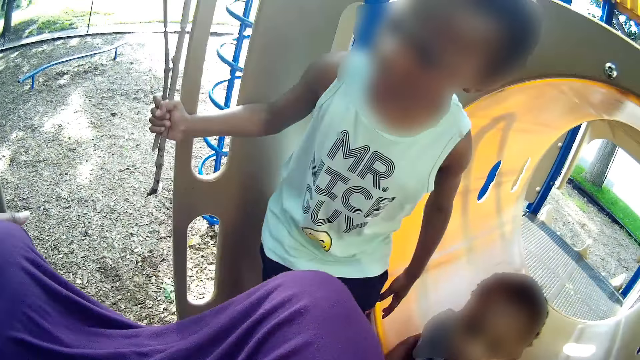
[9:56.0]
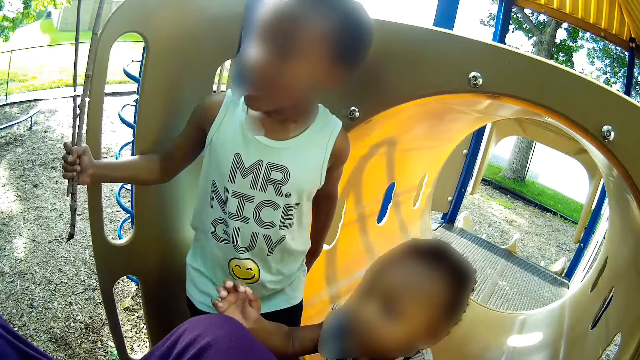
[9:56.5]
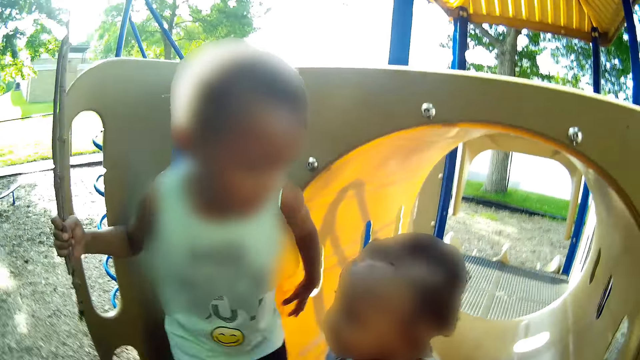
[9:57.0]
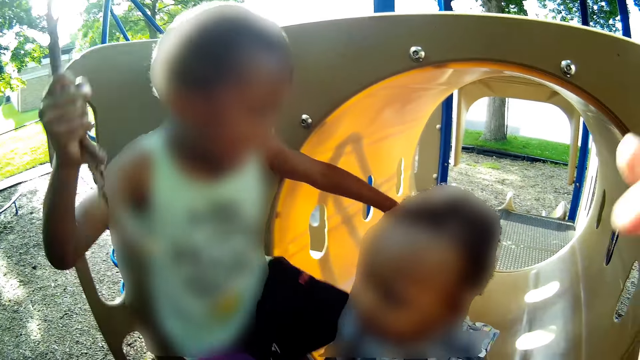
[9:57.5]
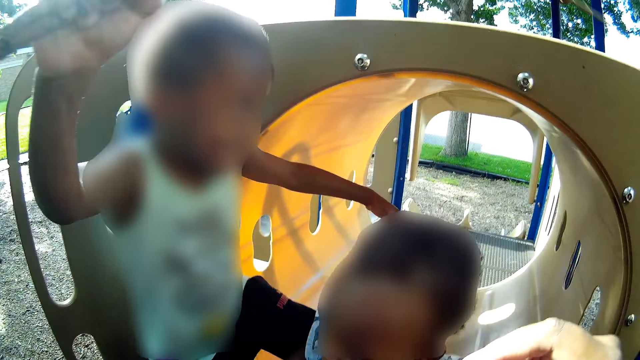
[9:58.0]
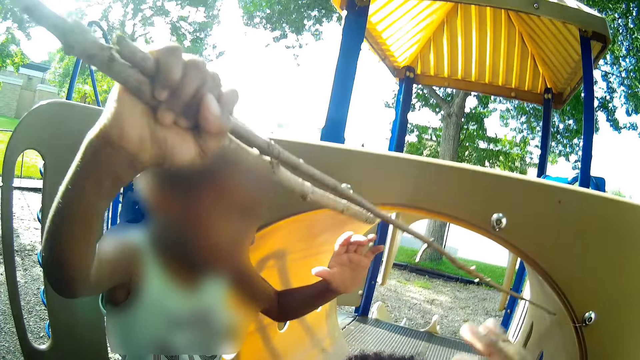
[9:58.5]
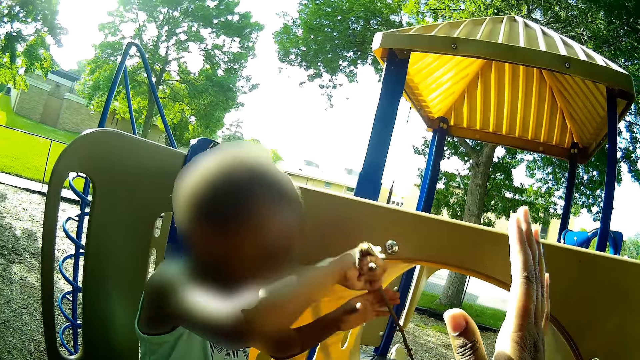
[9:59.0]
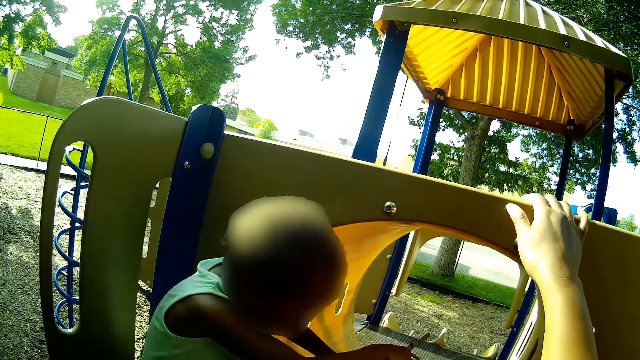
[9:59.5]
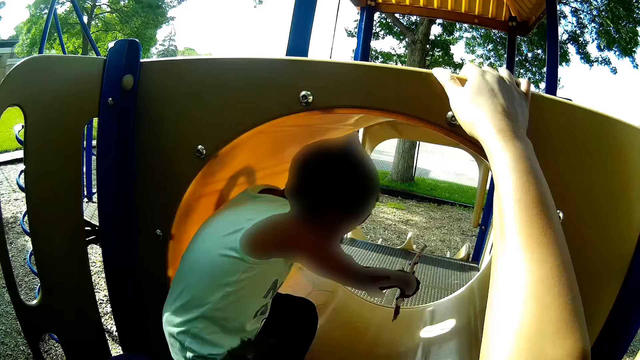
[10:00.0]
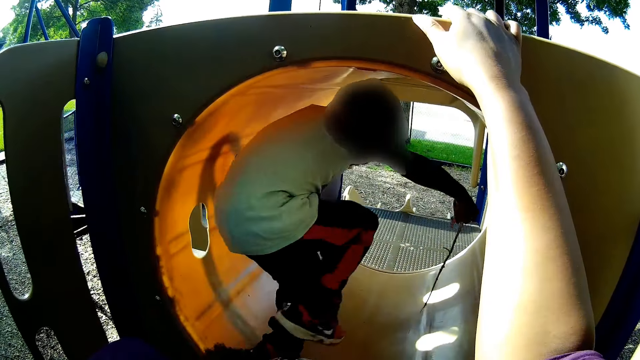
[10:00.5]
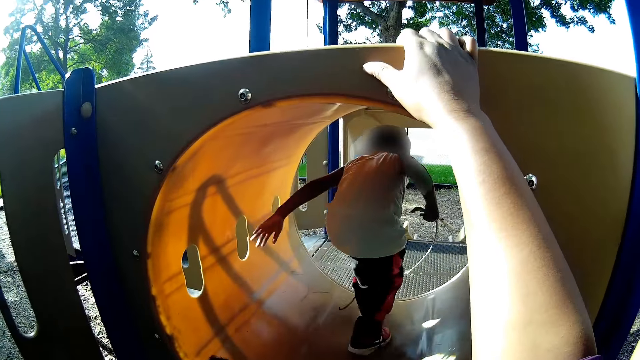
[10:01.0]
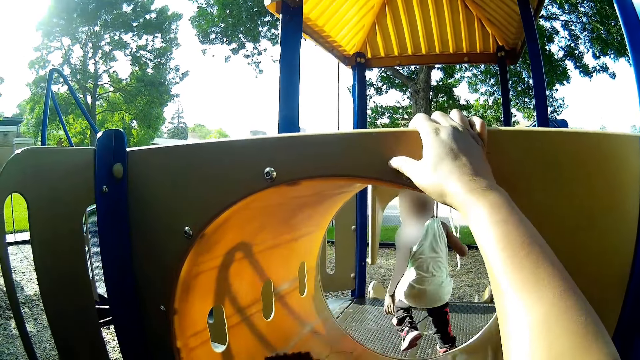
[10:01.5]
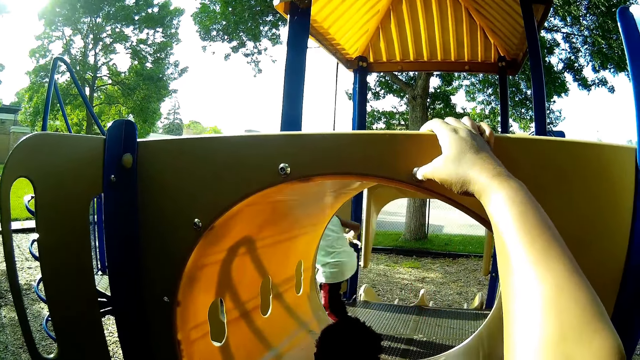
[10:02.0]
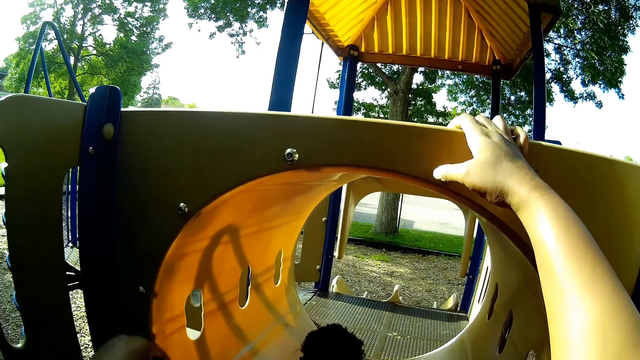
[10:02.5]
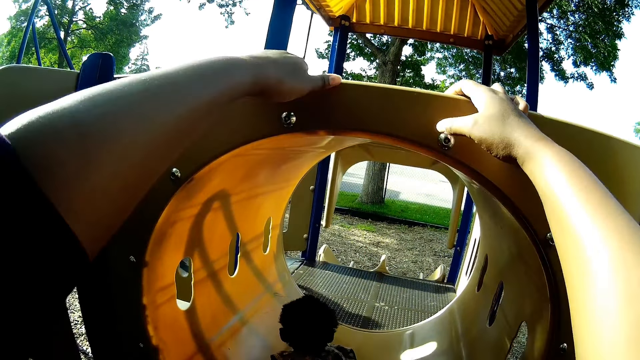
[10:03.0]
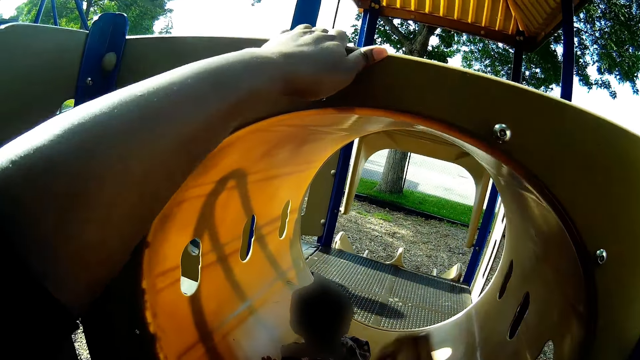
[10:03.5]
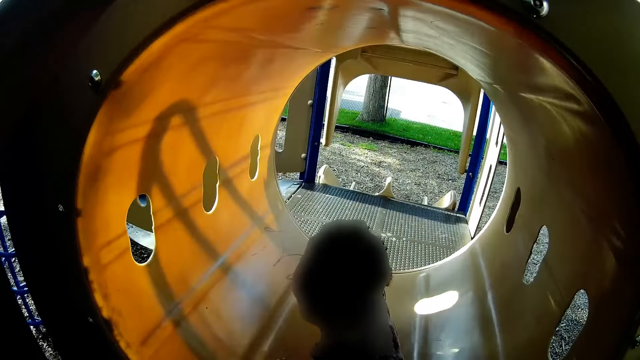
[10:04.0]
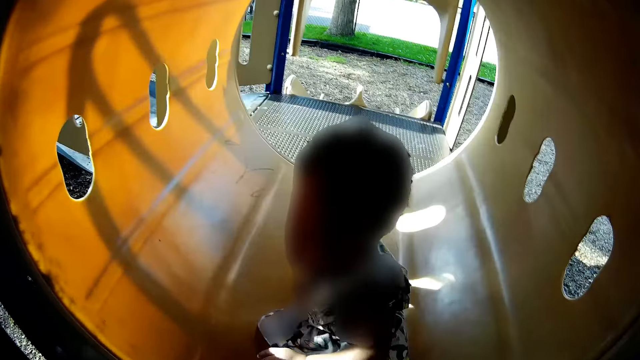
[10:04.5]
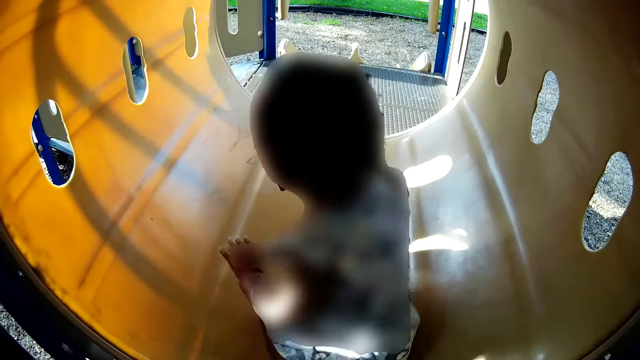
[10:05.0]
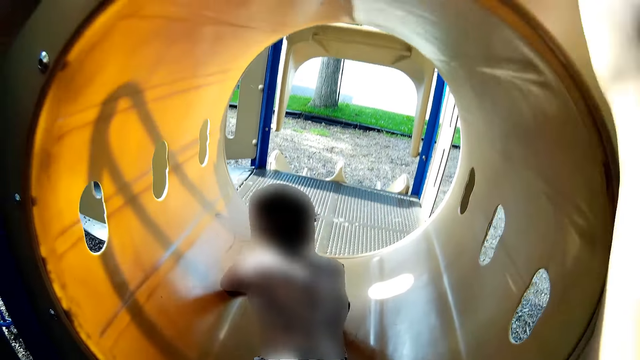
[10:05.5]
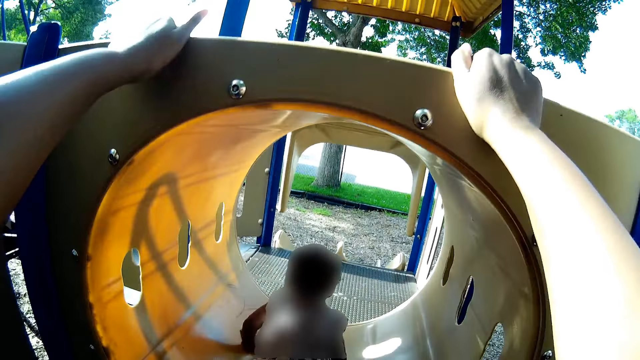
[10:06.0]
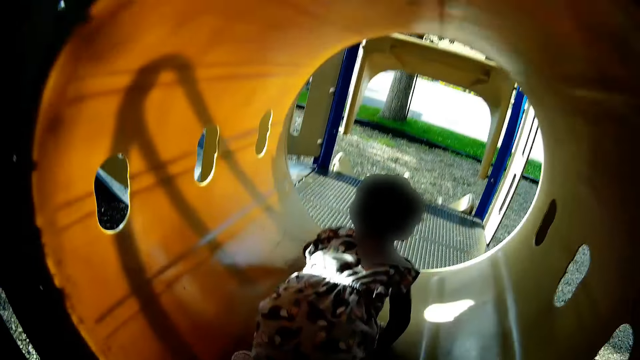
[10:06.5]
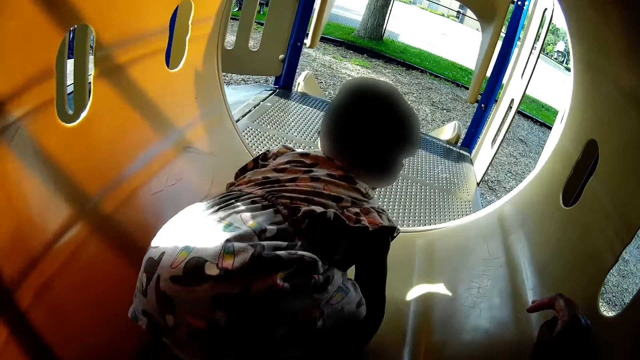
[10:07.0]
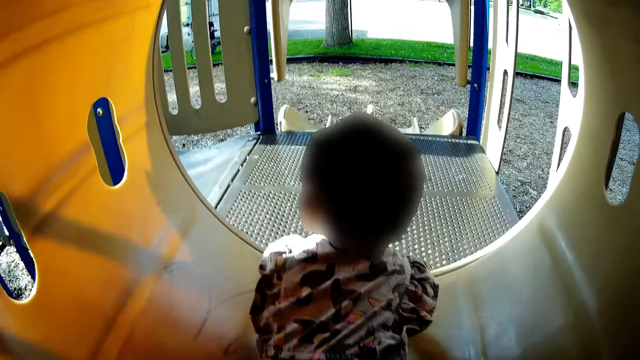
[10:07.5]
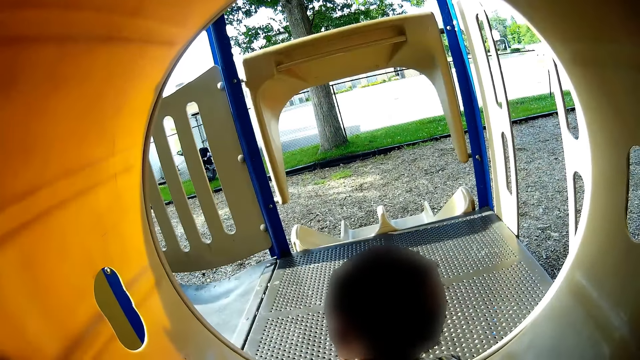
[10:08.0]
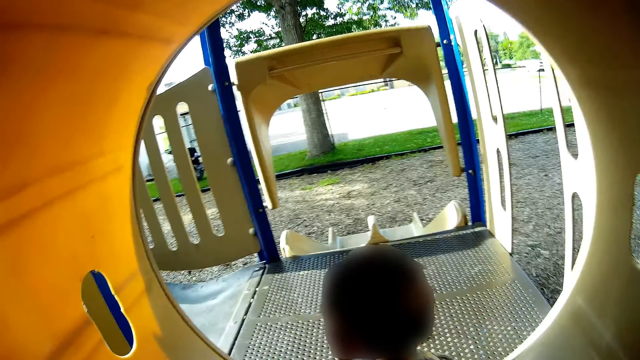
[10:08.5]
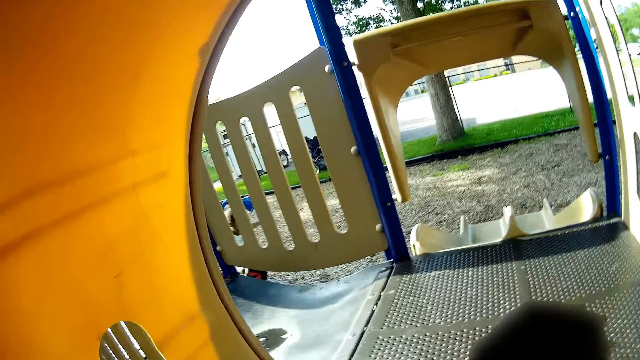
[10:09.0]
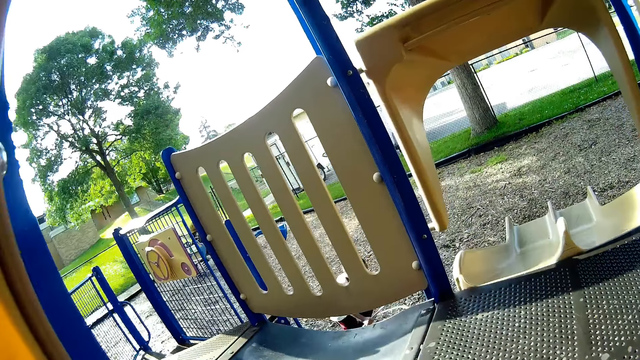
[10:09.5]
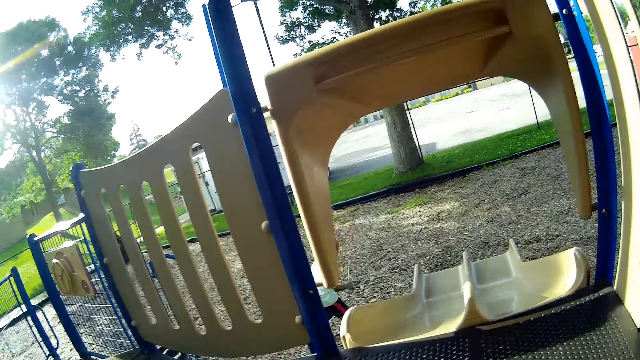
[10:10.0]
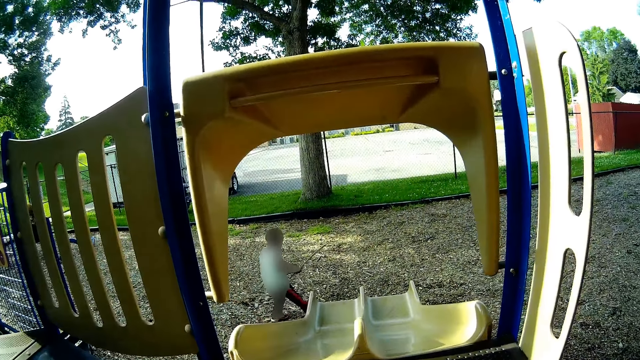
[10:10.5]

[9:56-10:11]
A boy holds a stick and walks into the play hole of the slide. The camera wearer raises his hands. The boy runs around. The camera wearer holds the playing place. He looks at a girl. The girl crawls into the play hole of the slide. The camera wearer crawls into the play hole of the slide.

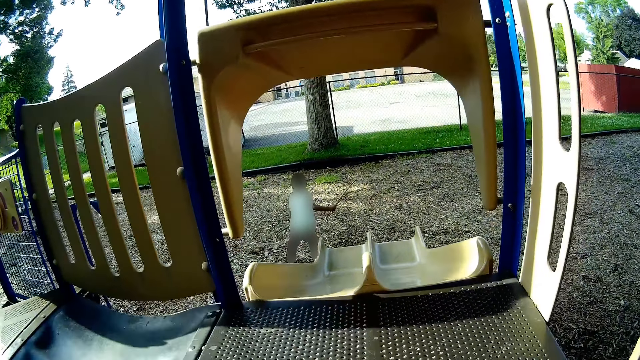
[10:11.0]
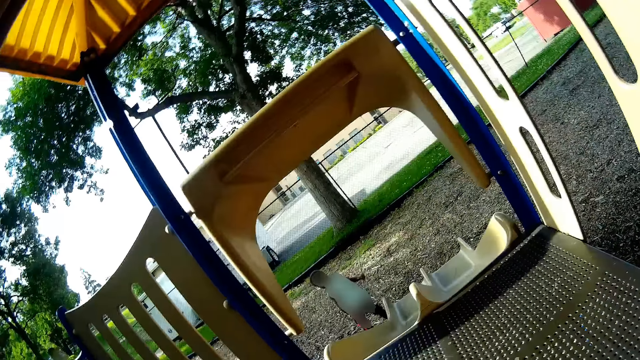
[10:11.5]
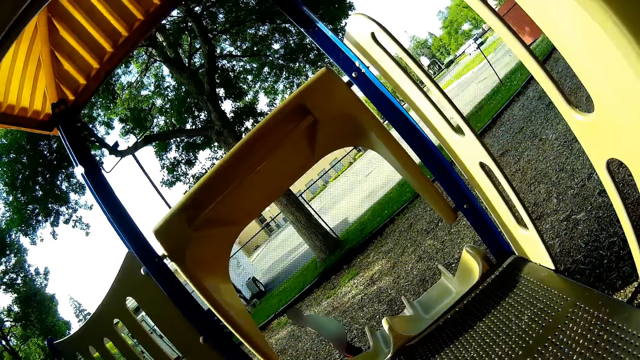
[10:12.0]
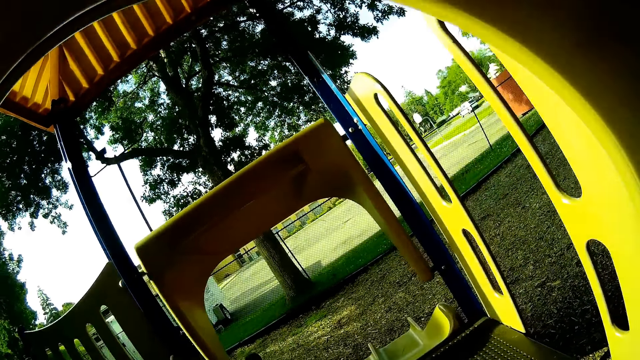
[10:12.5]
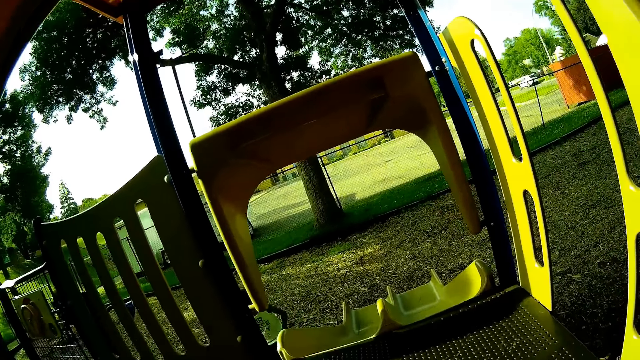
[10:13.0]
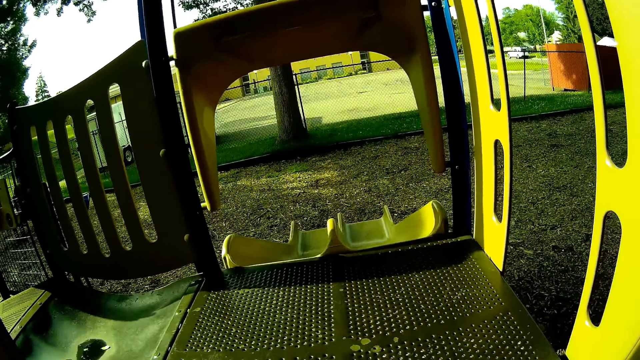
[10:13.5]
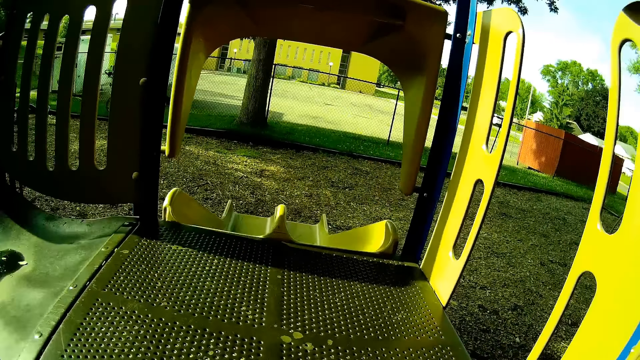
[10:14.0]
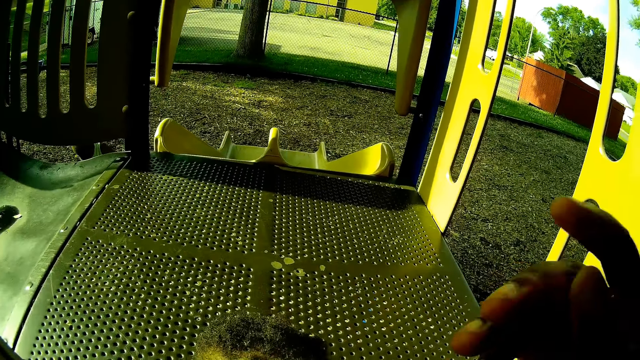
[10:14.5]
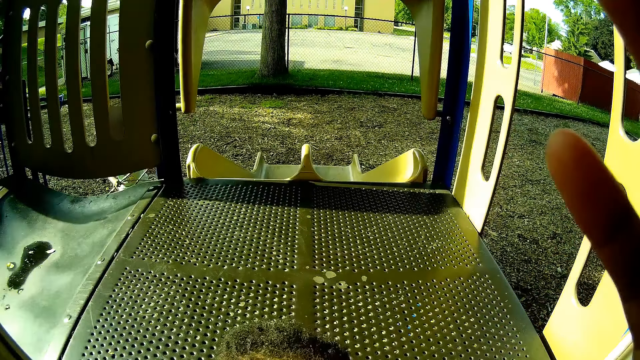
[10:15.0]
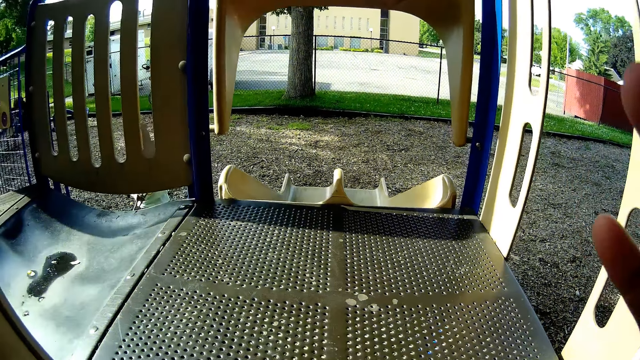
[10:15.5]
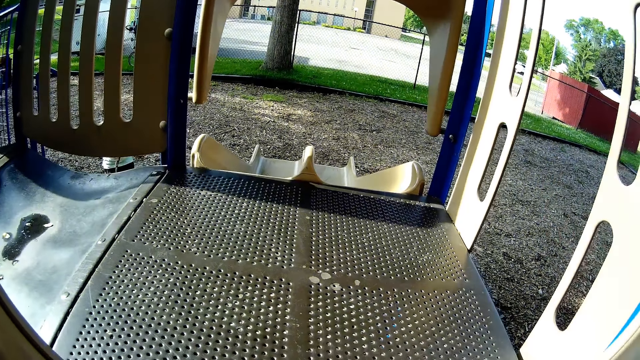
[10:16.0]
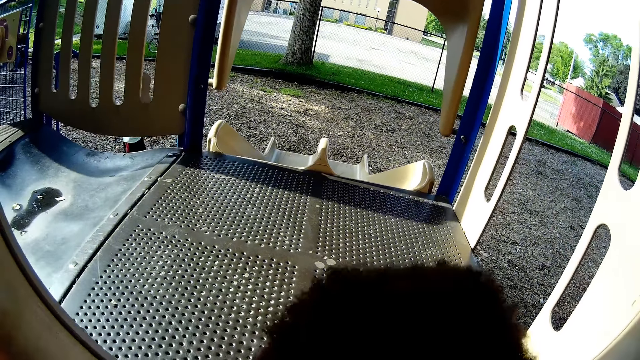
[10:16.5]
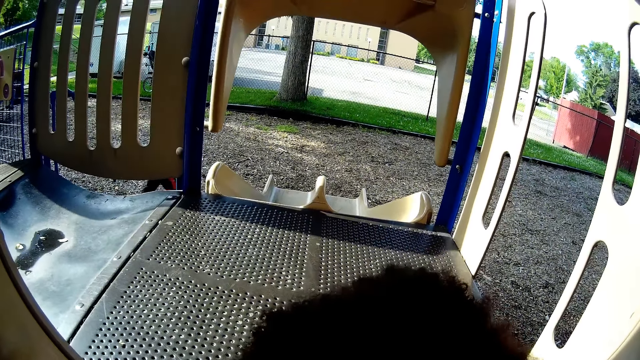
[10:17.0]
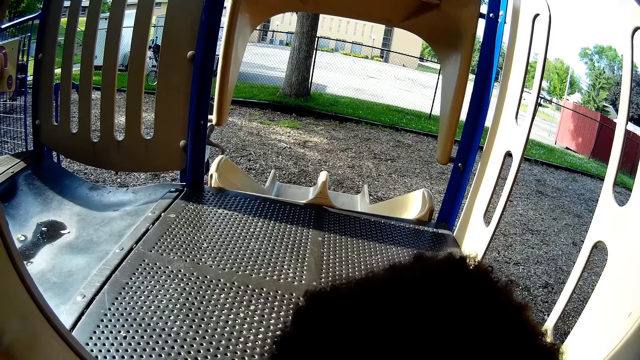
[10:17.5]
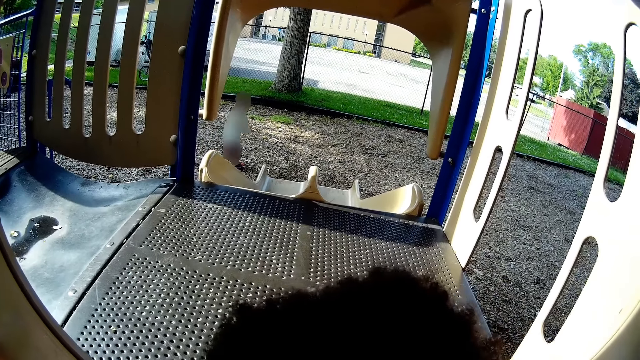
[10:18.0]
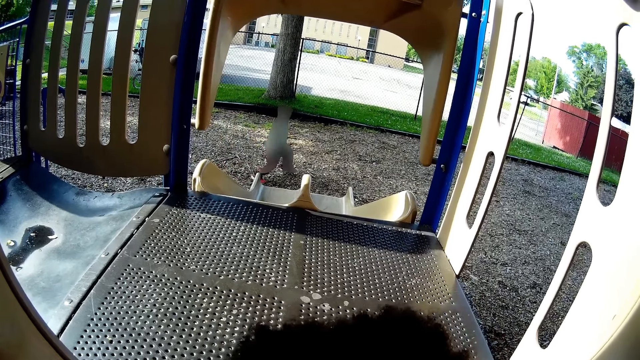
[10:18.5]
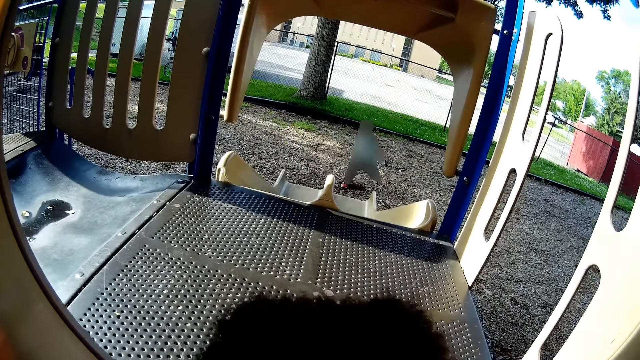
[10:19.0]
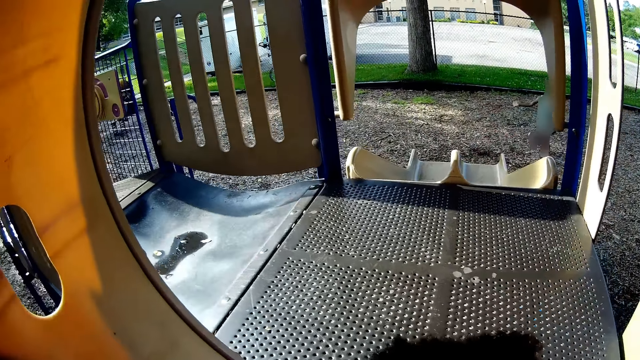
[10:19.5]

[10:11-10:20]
A boy runs around. The camera wearer looks around. The boy picks up a stick from the floor with his left hand. The camera wearer touches the camera. The boy walks away from the slide. The camera wearer looks around.
